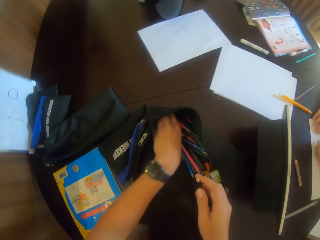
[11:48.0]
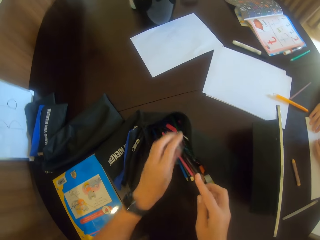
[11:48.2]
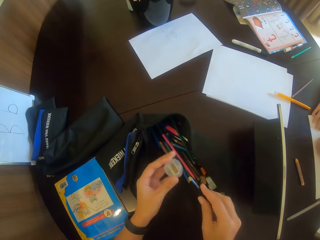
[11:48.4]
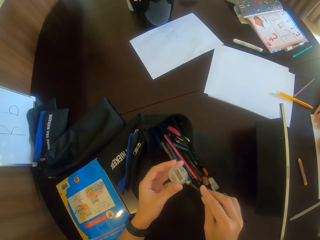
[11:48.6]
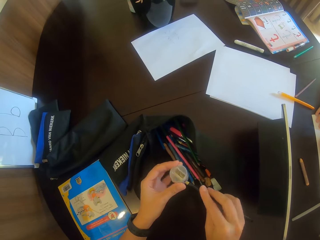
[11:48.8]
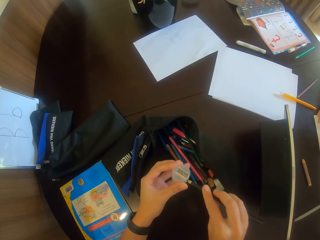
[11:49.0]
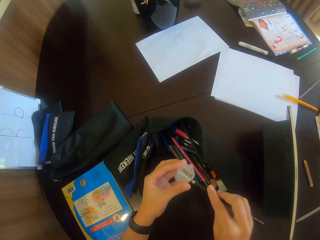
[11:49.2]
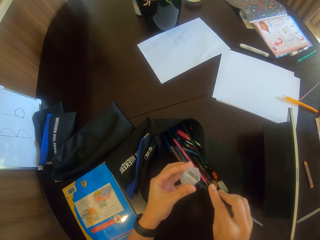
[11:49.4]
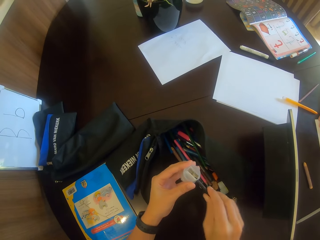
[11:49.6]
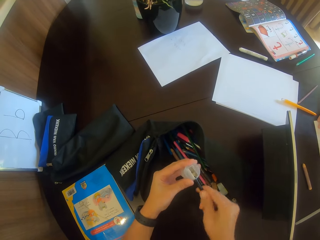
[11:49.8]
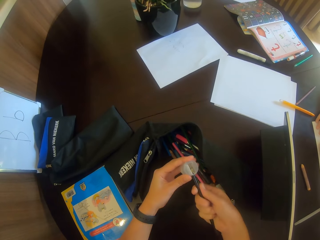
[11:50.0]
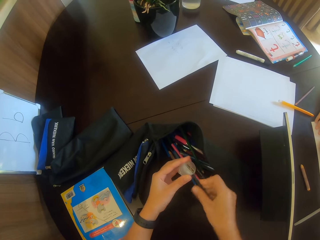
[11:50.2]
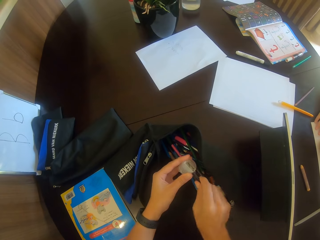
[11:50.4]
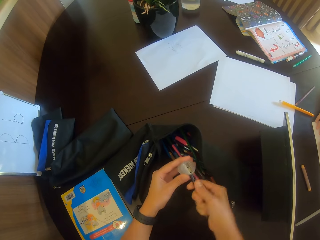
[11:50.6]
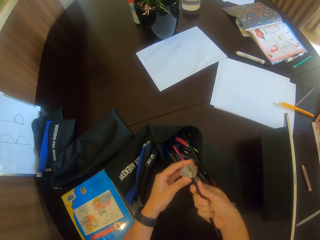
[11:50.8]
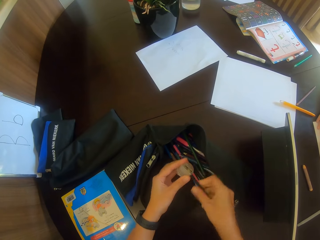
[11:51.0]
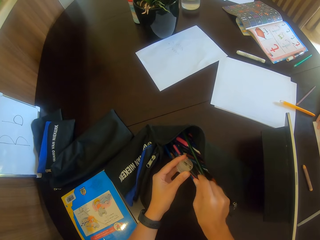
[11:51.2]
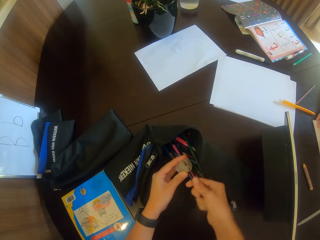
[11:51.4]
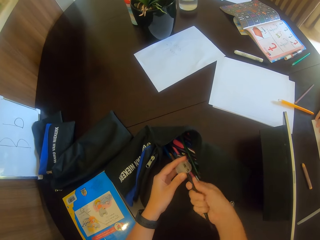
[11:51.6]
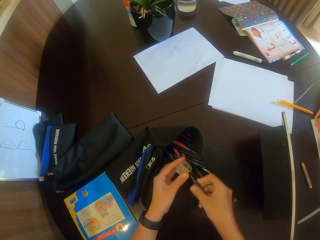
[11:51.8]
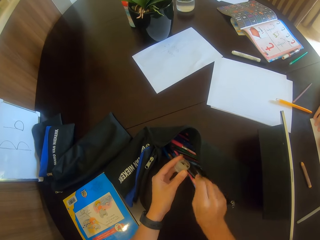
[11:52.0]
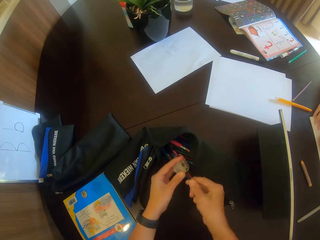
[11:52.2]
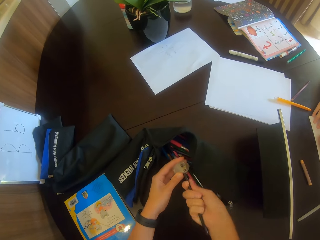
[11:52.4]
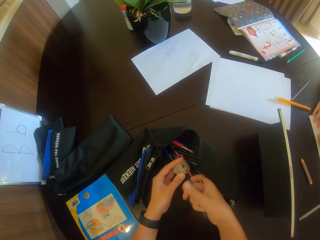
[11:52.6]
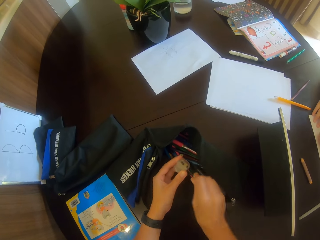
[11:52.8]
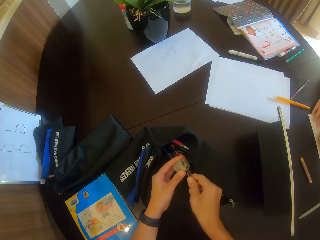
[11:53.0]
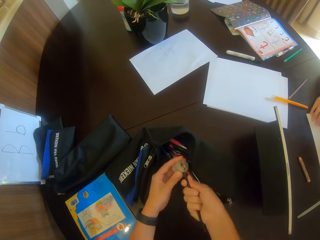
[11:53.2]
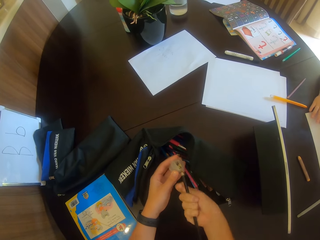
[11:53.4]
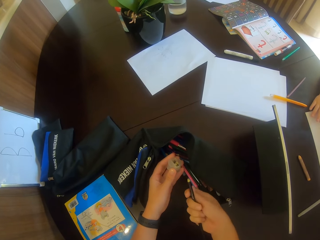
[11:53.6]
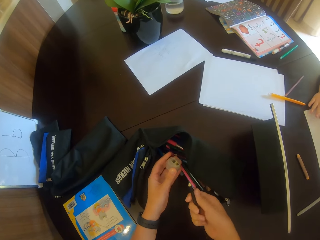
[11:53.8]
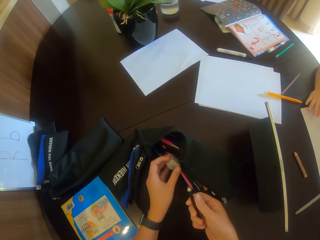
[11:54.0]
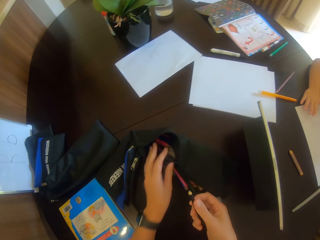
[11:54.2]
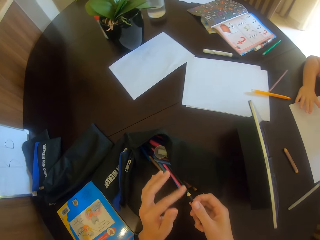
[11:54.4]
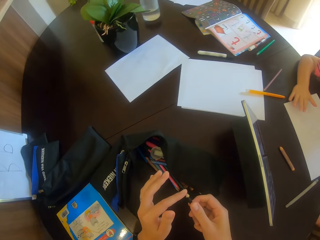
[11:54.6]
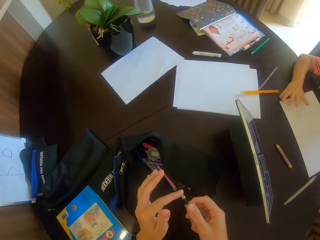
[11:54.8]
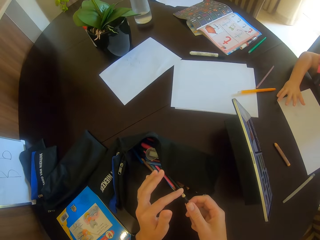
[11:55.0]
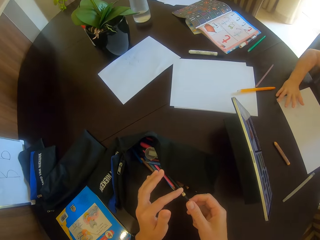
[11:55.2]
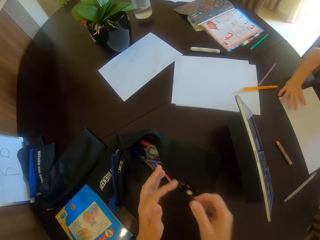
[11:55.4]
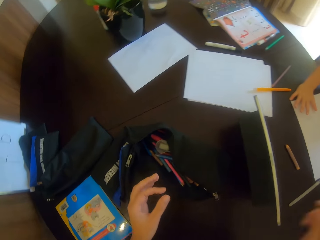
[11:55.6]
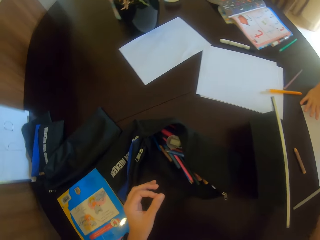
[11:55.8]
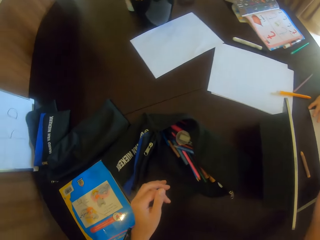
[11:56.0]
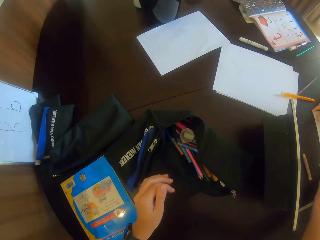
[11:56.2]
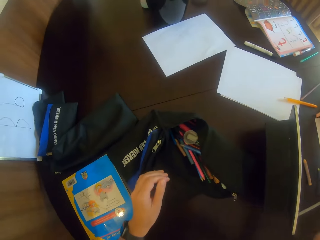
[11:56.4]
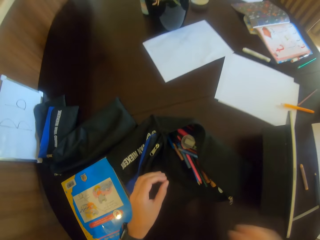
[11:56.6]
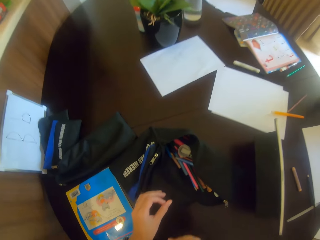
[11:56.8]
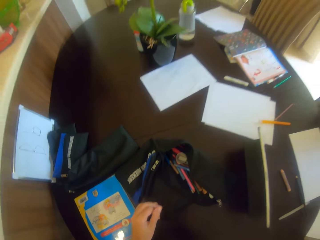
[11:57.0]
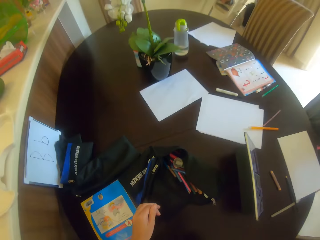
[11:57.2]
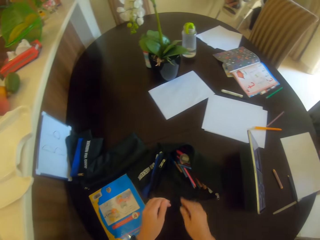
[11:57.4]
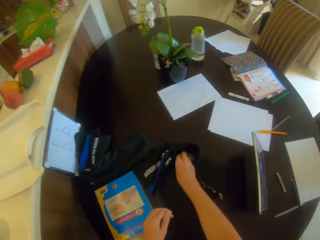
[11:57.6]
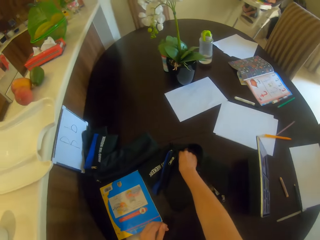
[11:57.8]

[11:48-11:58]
The camera wearer holds the pencil. He picks the sharpener. He sharpens the pencil. He puts down the sharpener. He puts his hand on the tip of the pencil.

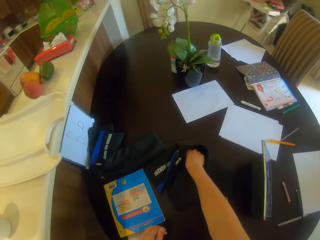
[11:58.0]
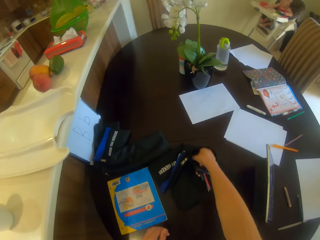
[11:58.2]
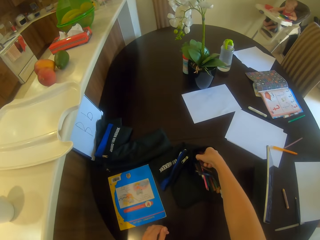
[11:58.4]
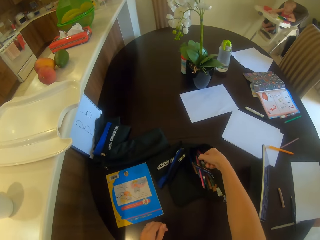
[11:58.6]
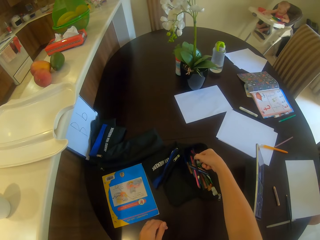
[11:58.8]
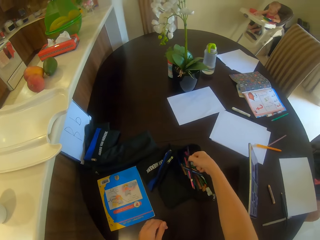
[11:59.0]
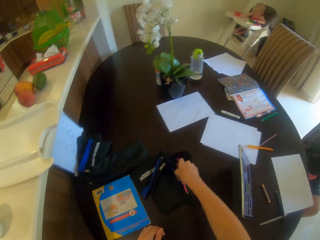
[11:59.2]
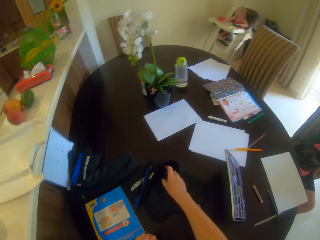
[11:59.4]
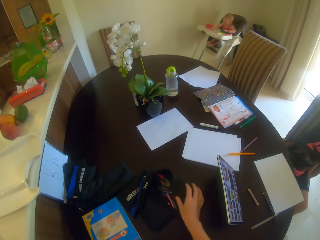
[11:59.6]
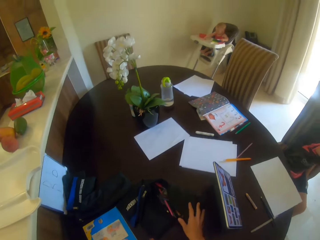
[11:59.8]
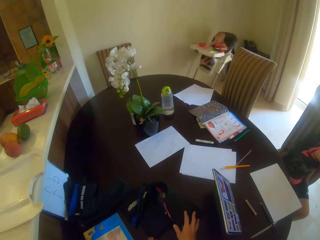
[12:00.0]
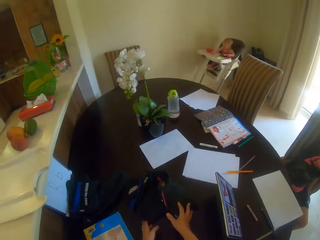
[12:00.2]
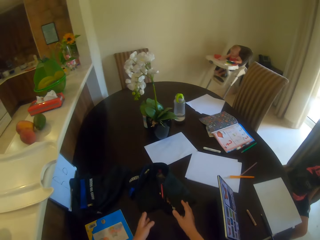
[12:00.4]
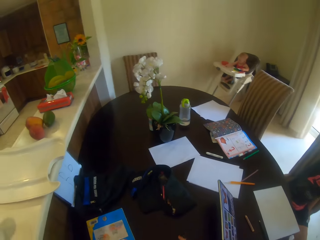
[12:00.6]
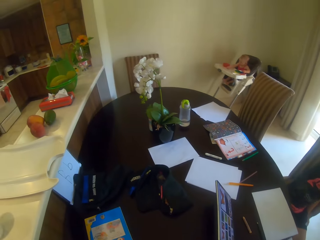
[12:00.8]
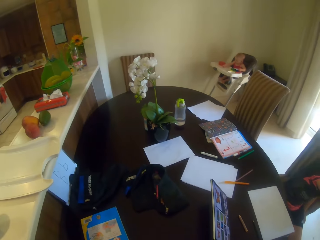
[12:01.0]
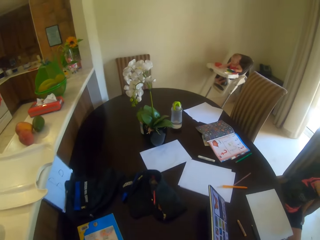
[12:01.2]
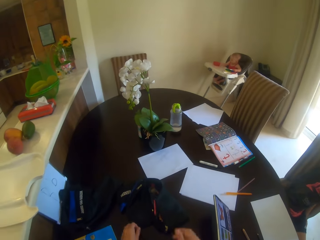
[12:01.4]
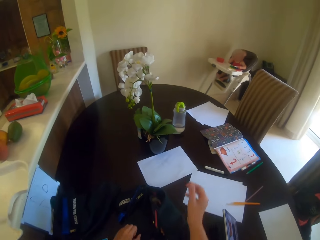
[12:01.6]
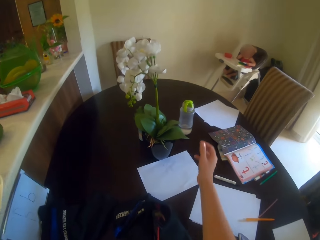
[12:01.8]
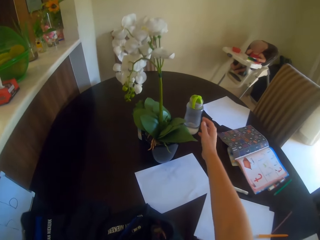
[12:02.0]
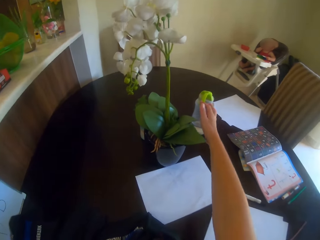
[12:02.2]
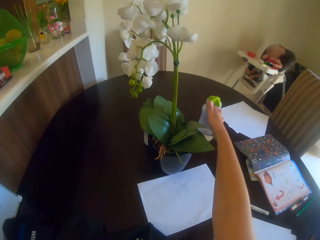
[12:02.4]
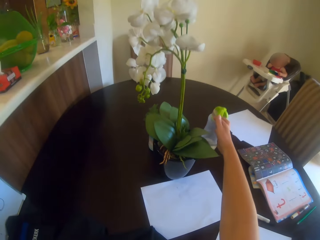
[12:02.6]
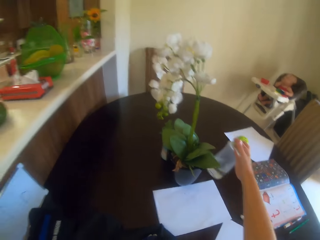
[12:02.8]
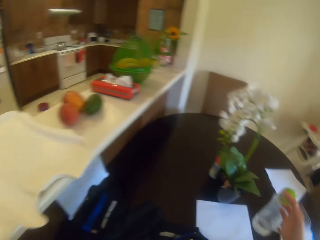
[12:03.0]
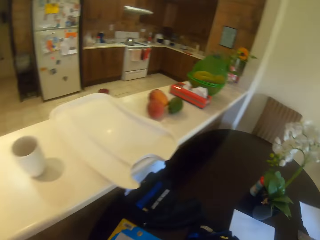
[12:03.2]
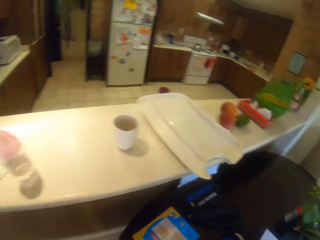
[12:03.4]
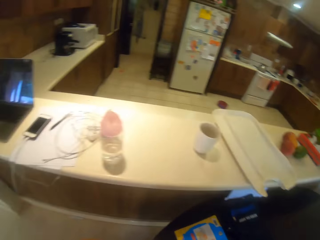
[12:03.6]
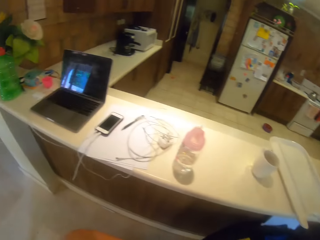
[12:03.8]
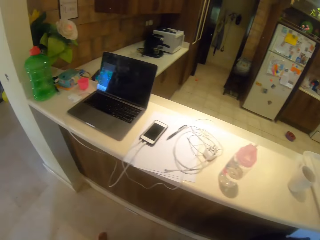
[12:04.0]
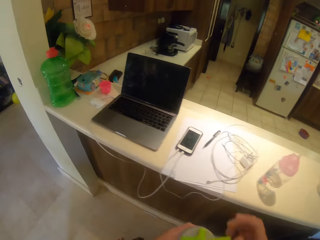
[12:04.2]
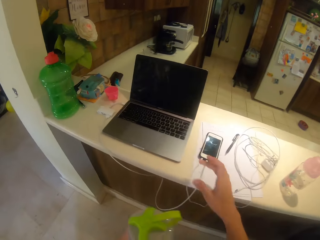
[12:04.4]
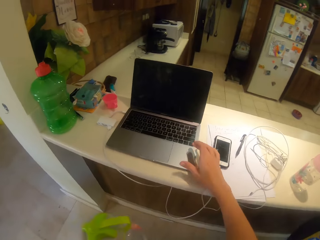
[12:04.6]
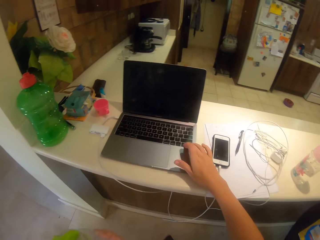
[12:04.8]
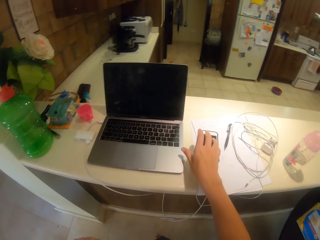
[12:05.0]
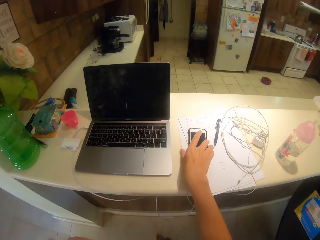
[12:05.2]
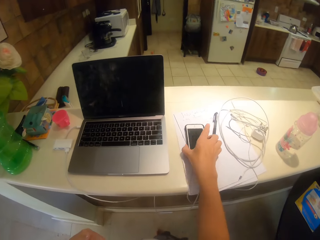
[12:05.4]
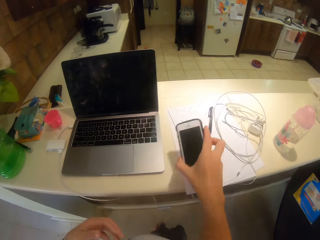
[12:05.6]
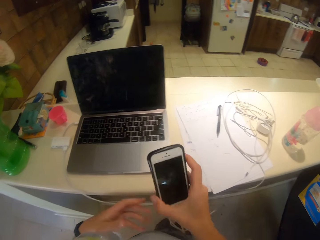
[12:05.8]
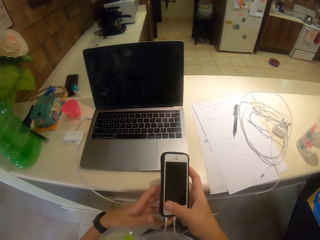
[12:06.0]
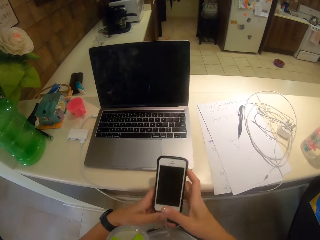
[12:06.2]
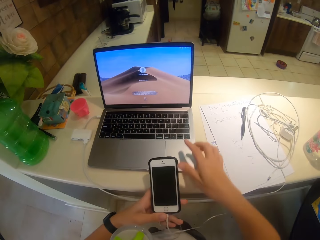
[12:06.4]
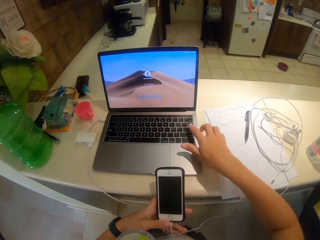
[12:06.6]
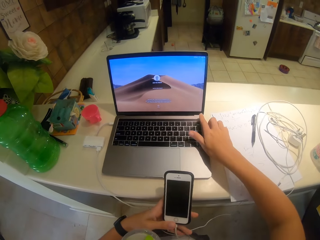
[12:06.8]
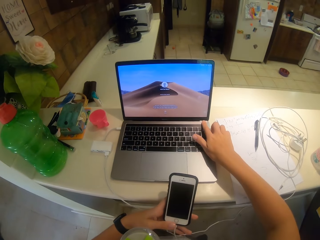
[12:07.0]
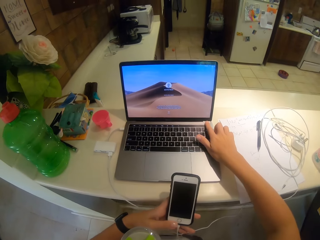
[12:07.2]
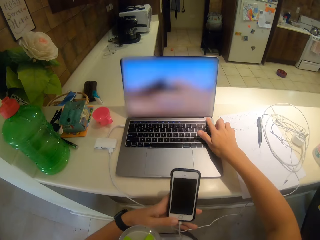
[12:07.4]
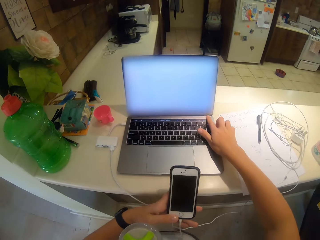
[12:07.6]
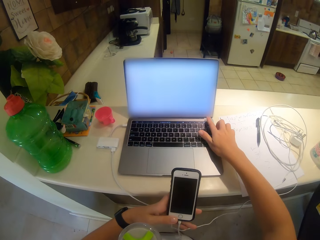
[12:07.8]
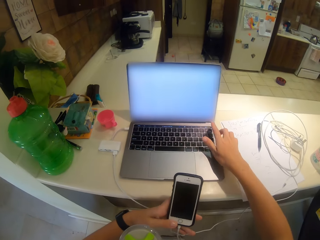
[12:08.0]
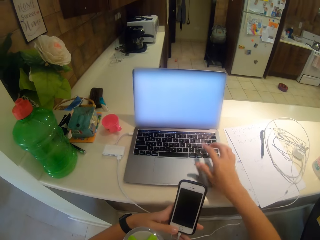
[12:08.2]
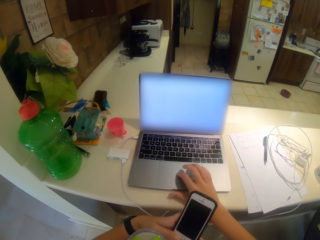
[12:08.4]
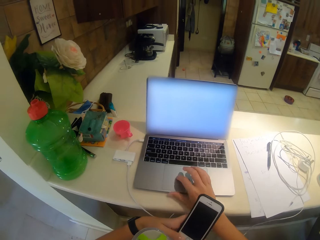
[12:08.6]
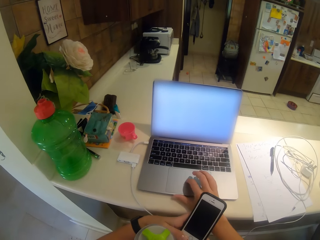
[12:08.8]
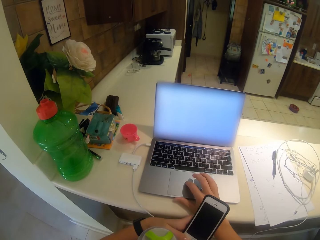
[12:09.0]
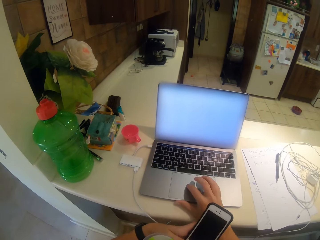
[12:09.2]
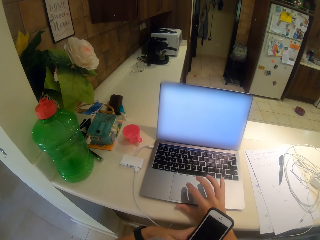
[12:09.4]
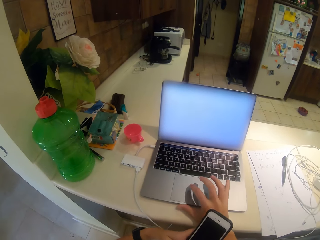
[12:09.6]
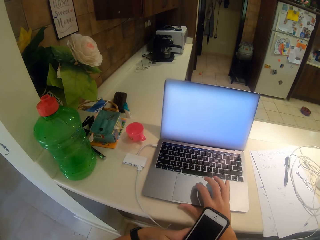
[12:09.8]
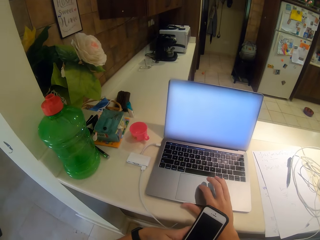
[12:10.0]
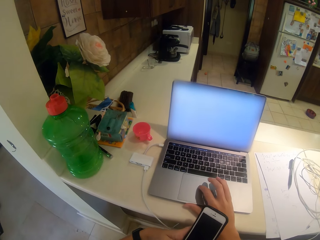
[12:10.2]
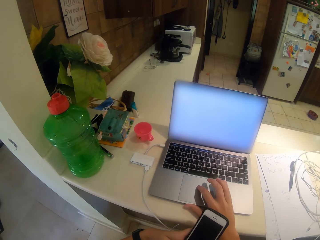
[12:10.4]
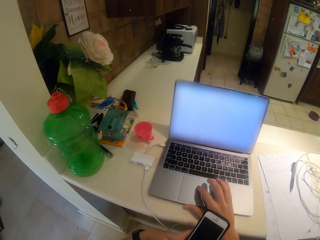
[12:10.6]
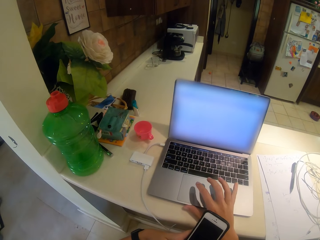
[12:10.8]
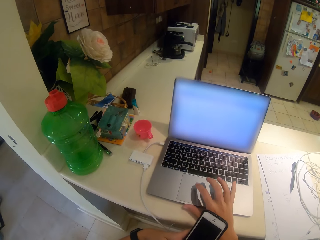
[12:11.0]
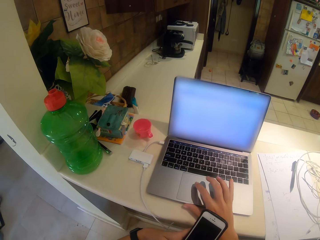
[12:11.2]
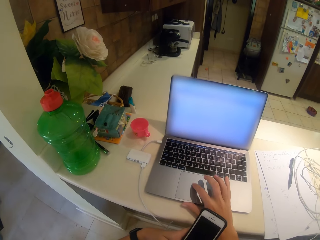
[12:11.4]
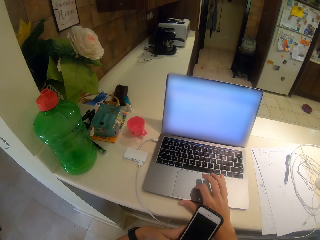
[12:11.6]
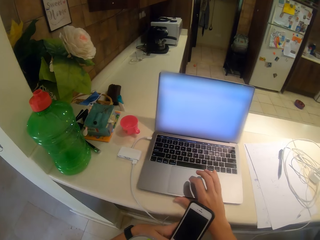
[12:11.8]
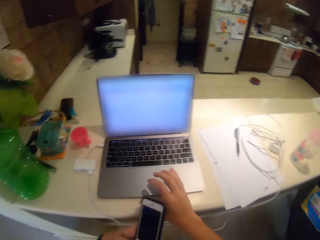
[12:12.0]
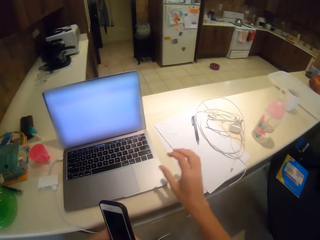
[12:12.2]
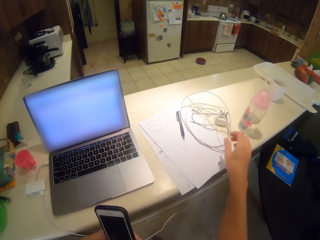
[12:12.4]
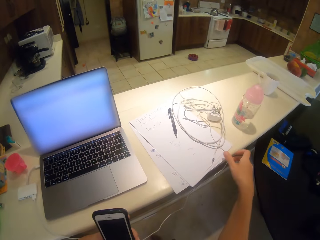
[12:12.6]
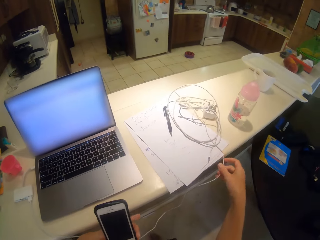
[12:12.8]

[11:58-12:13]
The camera wearer picks the pencil. He moves the bag. He picks the bottle or mug. He walks away. He puts his hand on the laptop. He picks the phone. He holds the phone with the other hand. He types on the keyboard. He touches the touchpad.
